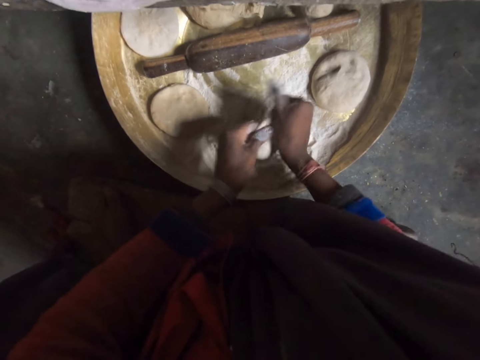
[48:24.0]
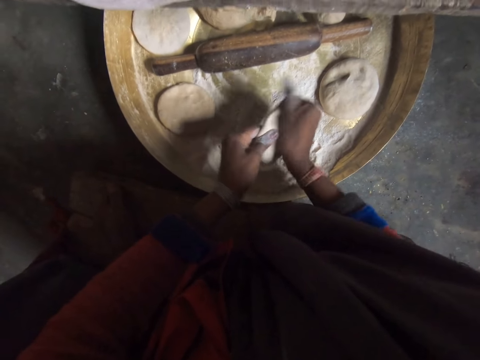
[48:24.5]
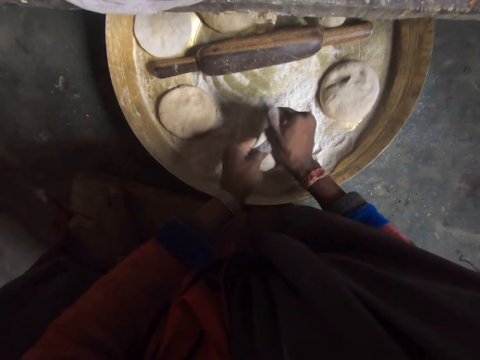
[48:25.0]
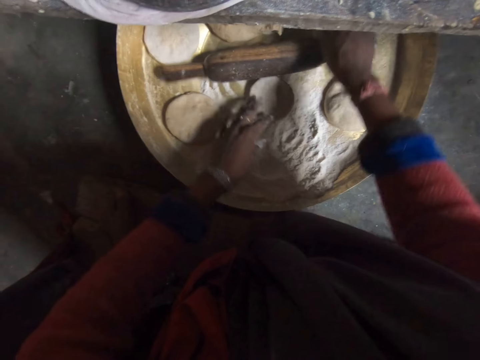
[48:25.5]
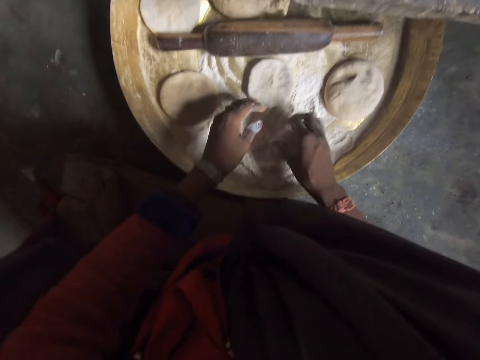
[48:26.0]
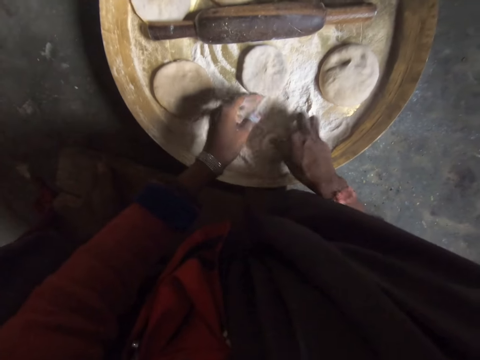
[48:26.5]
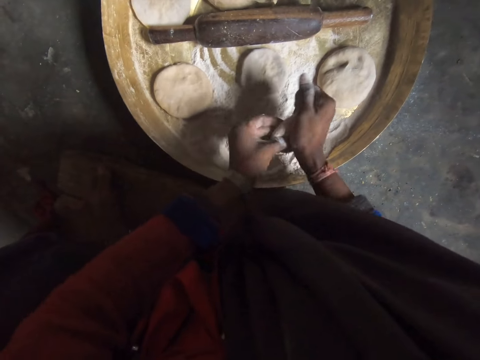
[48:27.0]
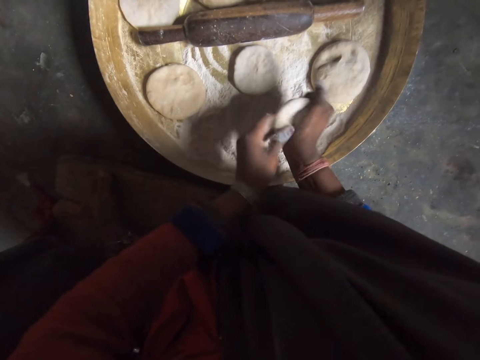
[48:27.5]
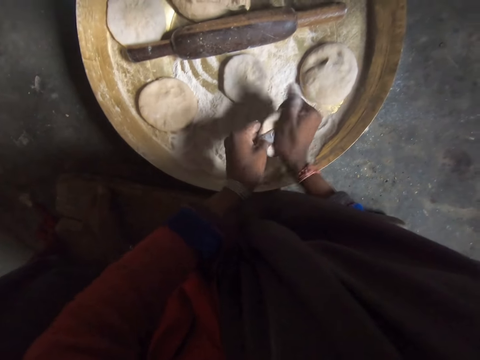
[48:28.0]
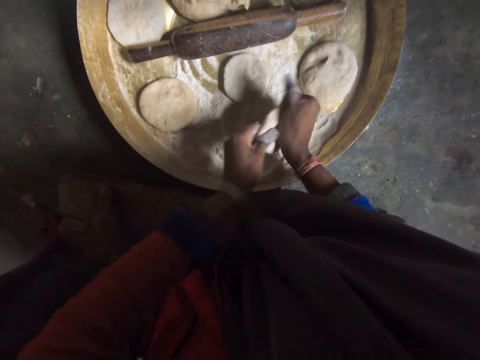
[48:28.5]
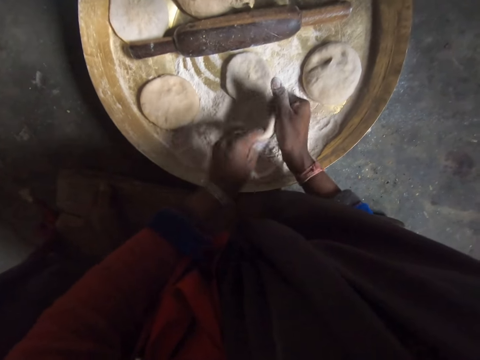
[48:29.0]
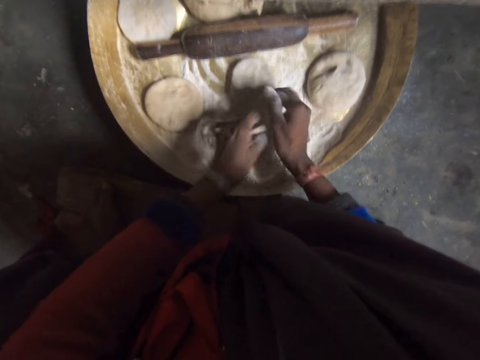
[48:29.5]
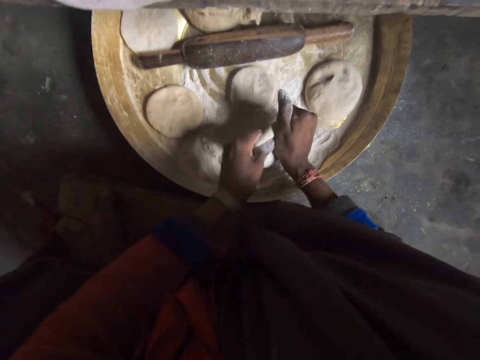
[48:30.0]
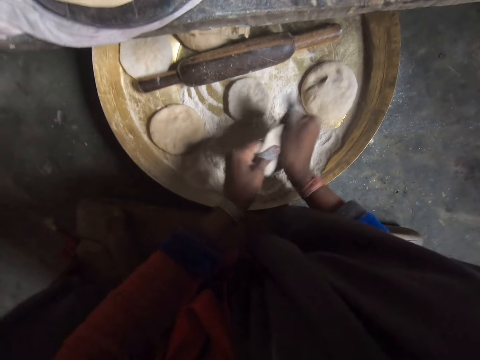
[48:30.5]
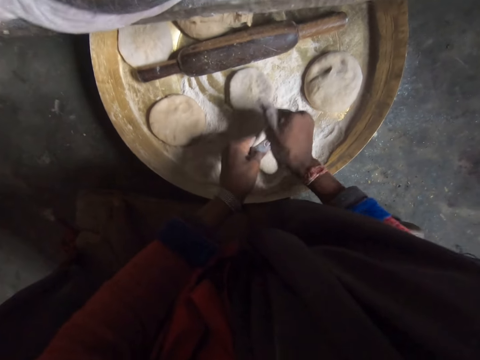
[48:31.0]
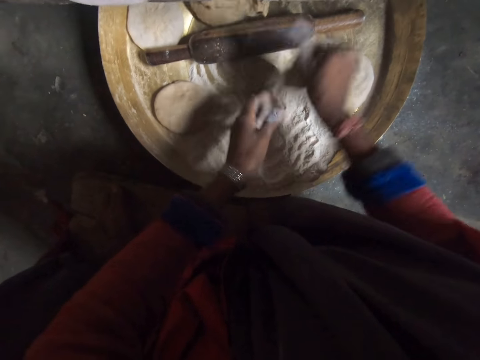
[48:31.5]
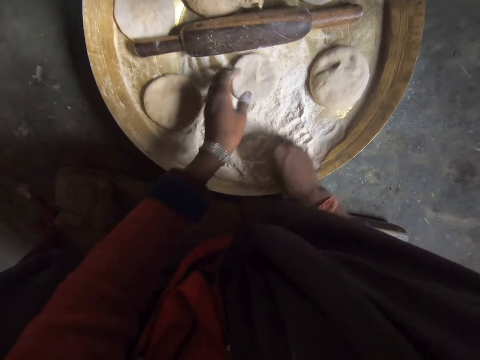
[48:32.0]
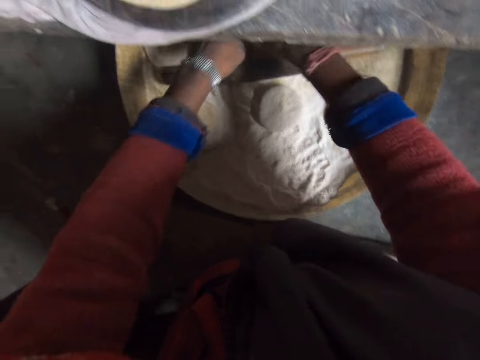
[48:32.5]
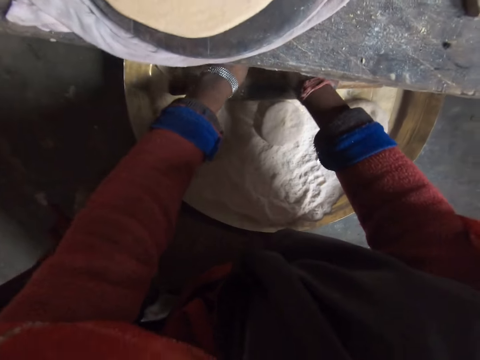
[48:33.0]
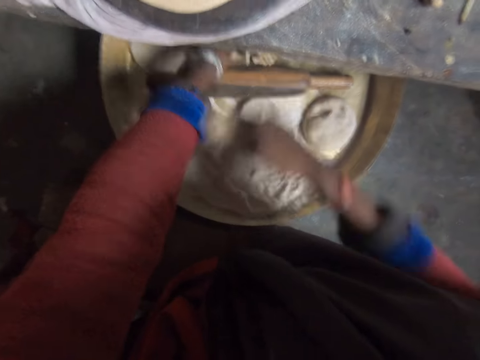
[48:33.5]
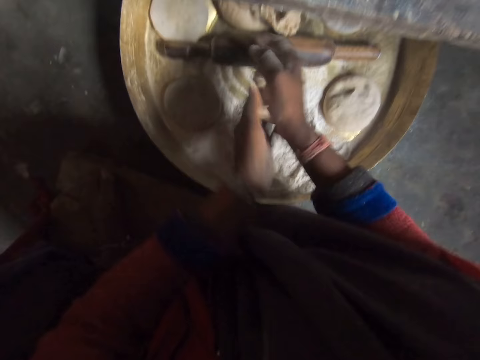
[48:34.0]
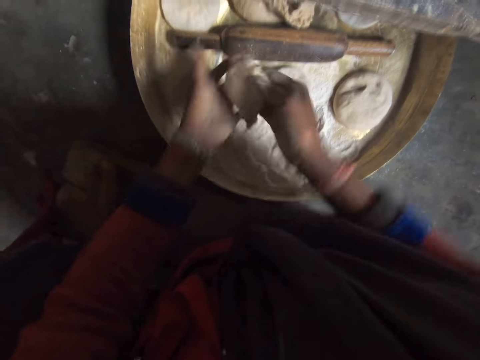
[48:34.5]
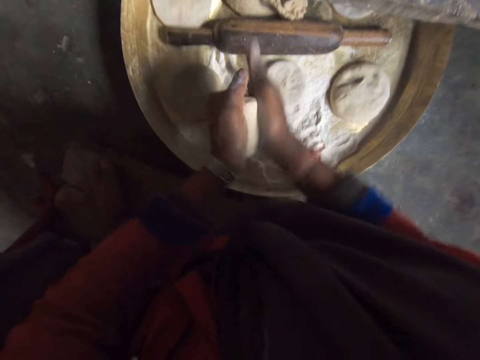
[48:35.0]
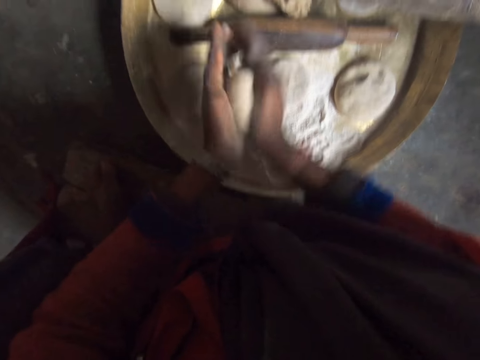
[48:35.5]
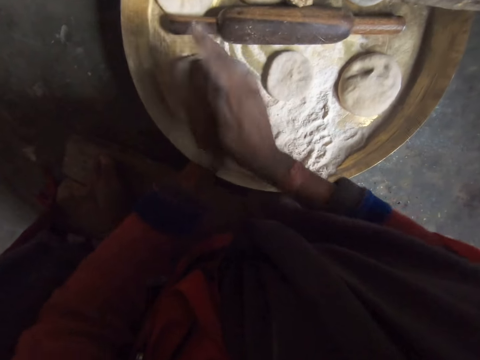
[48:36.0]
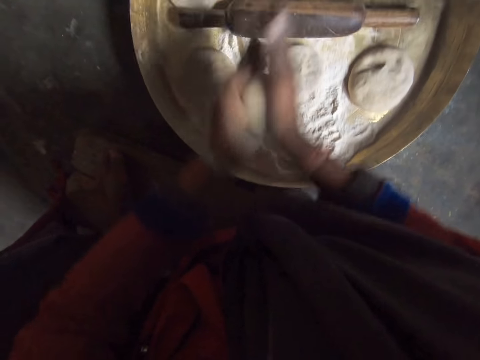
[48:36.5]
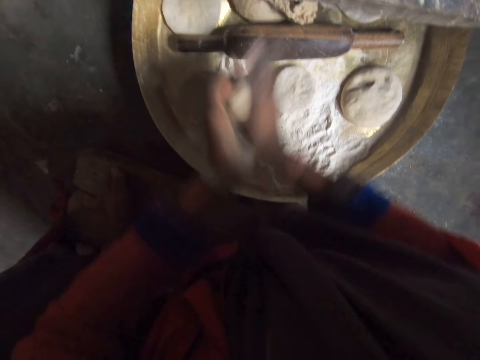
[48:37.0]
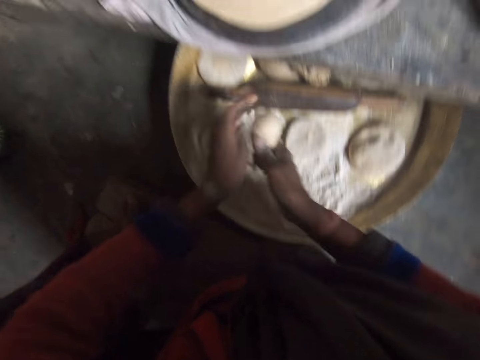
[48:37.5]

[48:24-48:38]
The camera wearer drops the dough on the tray on the work table. She picks another dough from the tray with her hand. She touches the flour on the tray on the table with the dough in her hand. She adds flour on the dough. She drops the dough on the tray on the work table. She picks the dough from the tray with her hand. She kneads the dough with her hands. She rolls the dough. She touches the flour on the tray on the table with the dough in her hand. She kneads the dough with her hands. She drops the dough on the tray on the work table. She scatters the flour on the tray on the work table with her hand. She touches the dough on the tray with her hand. She cuts another dough from the tray on the work table with her hand. She kneads the dough with her hands. She rolls the dough.

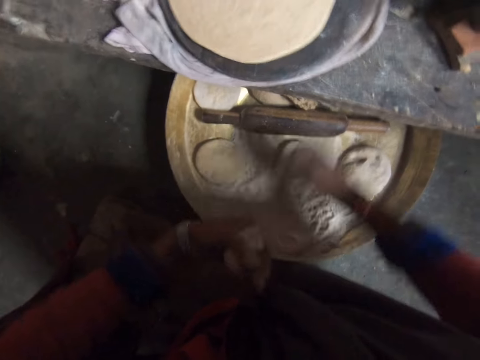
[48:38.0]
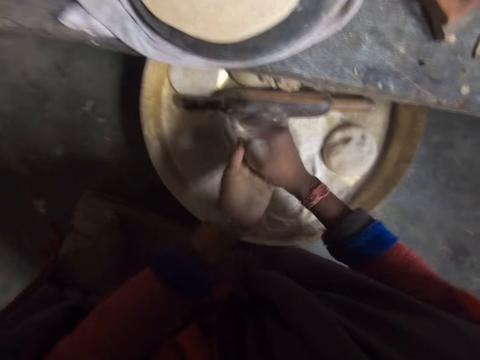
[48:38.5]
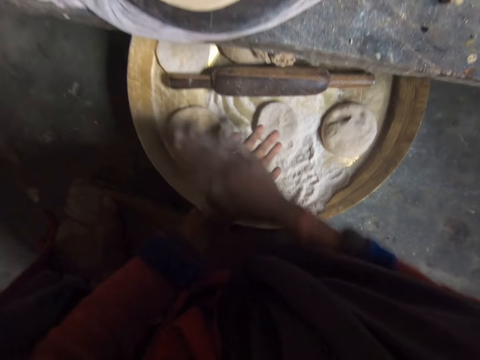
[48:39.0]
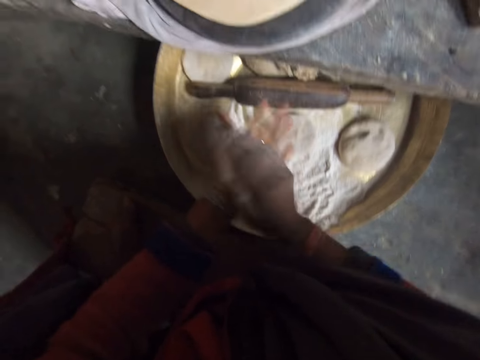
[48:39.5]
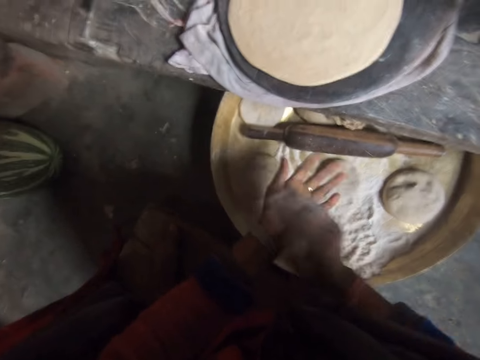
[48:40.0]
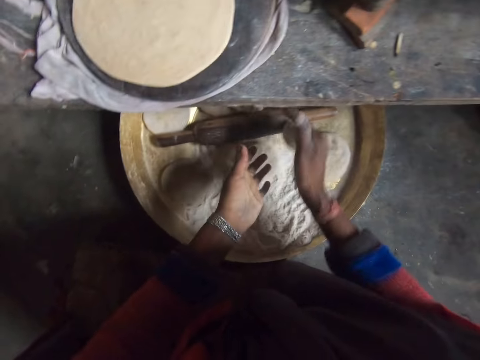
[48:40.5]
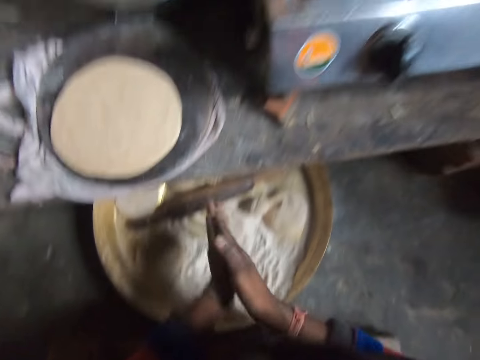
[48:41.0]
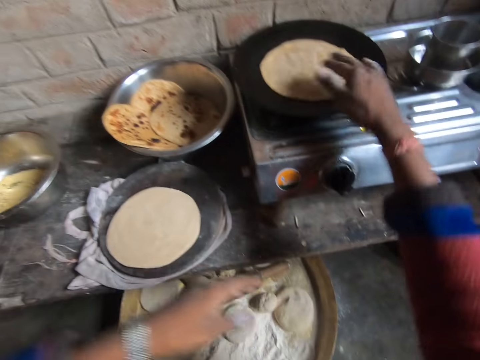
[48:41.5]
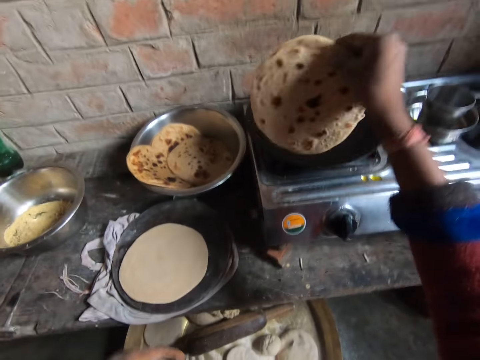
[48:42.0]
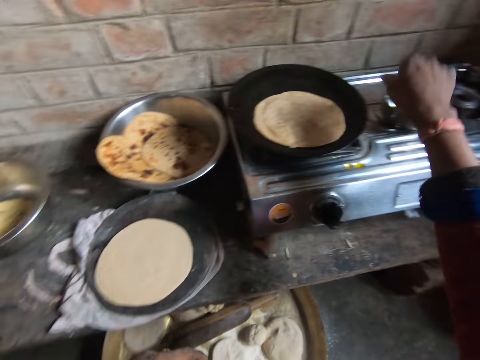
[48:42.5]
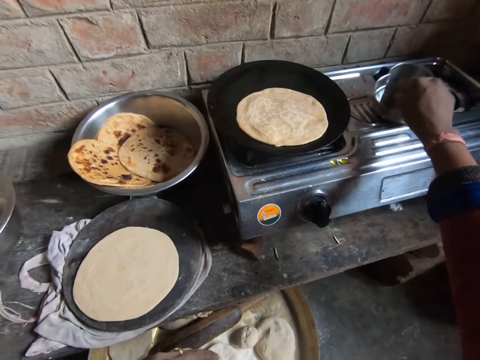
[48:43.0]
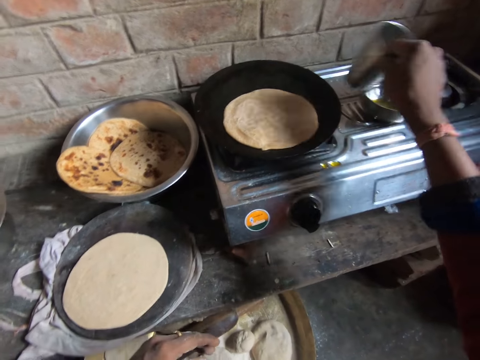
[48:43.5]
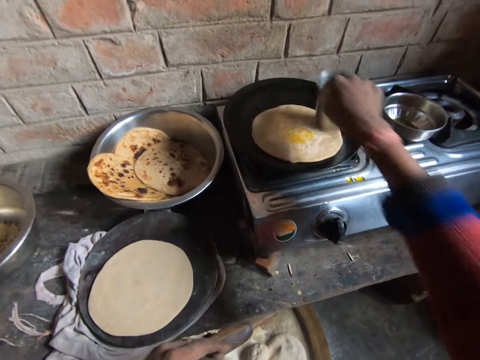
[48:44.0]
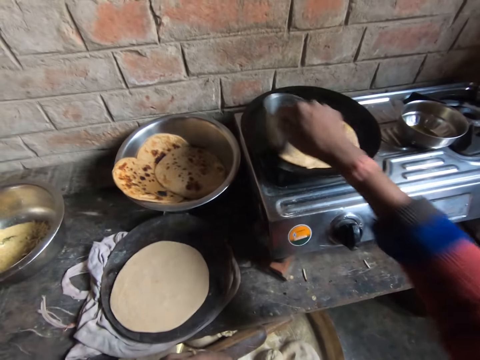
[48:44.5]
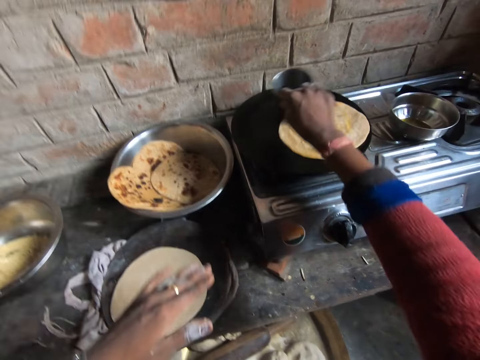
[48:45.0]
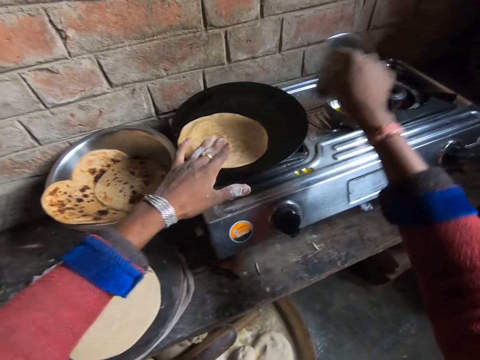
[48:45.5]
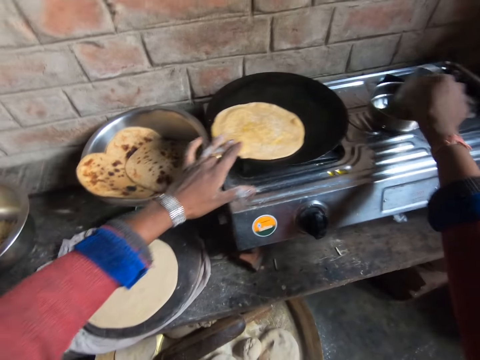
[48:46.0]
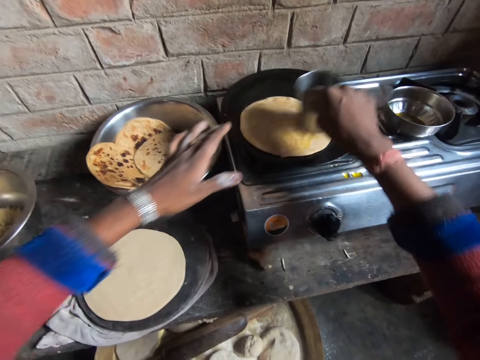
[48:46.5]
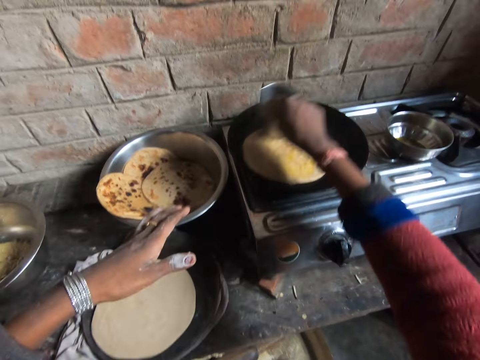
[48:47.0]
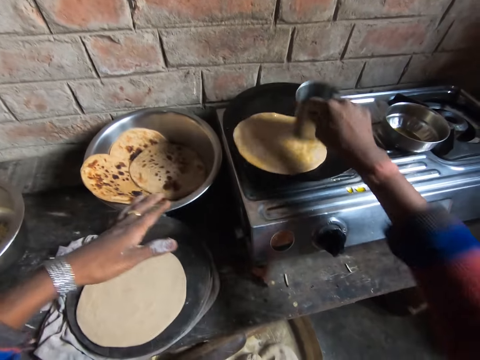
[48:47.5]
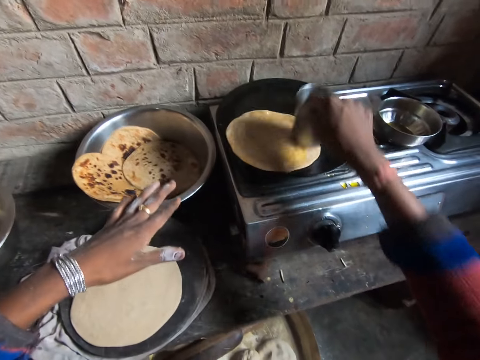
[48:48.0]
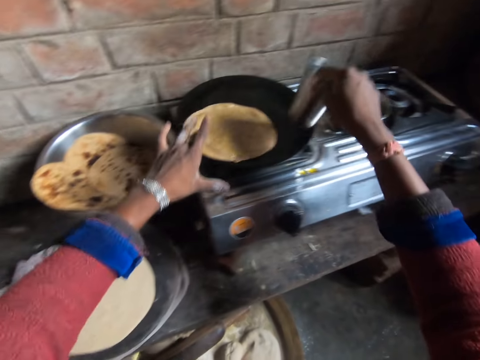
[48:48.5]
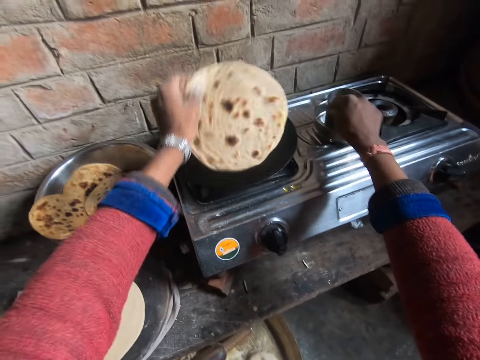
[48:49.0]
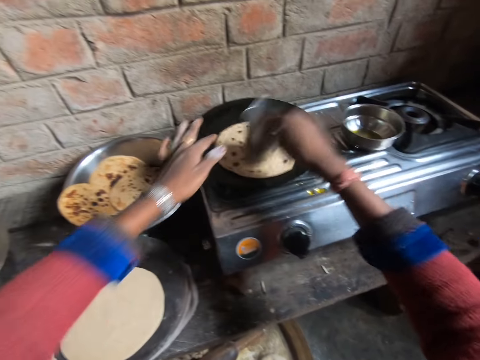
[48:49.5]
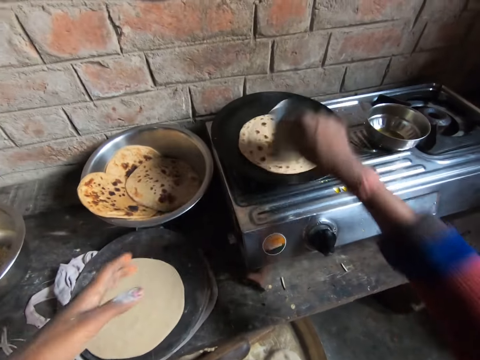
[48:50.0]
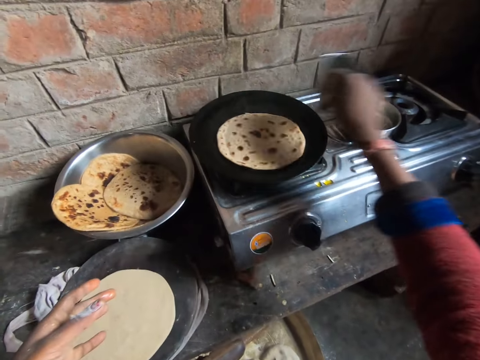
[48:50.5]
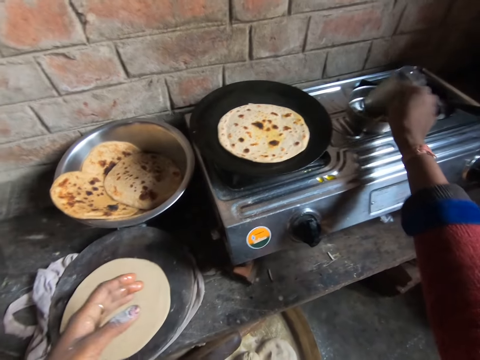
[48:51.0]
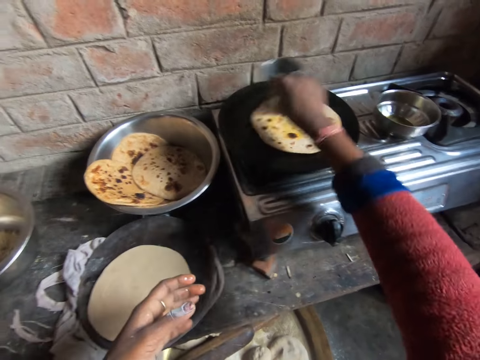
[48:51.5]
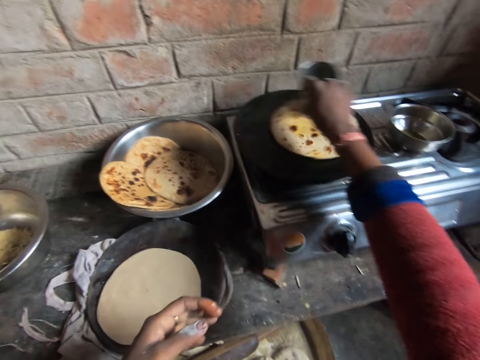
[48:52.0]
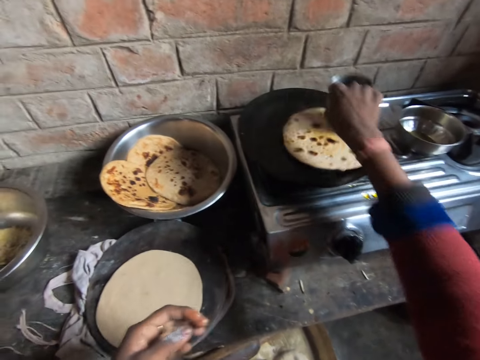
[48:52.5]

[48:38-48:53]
The camera wearer touches the bunch of dough with her hand. She kneads the dough with her hands. She drops the dough on the tray on the work table. She dusts her hands of the flour. She picks the pancake from the fry pan on the gas stove with her hand. She turns over the flat dough. She drops the pancake from the fry pan on the gas stove with her hand. She picks a stainless cup from the bowl of oil on the gas stove with her hand. She dips the stainless cup in the stainless bowl of oil with her hand. She applies the cup of oil on the gas stove with her hand. She dips the stainless cup in the stainless bowl of oil with her hand. She holds the pancake in the fry pan with her hand. She applies the cup of oil on the pancake in the fry pan on the gas stove with her hand. She flips over the pancake in the fry pan on the gas stove with her hand. She dips the stainless cup in the stainless bowl of oil with her hand. She applies the cup of oil on the pancake in the fry pan on the gas stove with her hand. She dips the stainless cup in the stainless bowl of oil with her hand. She applies the cup of oil on the pancake in the fry pan on the gas stove with her hand.
